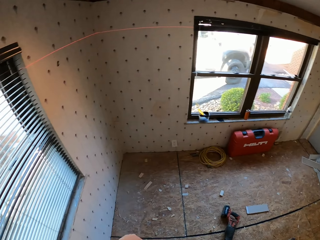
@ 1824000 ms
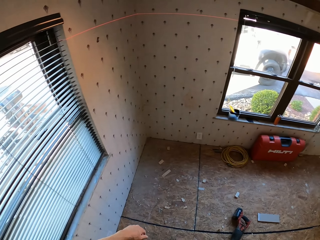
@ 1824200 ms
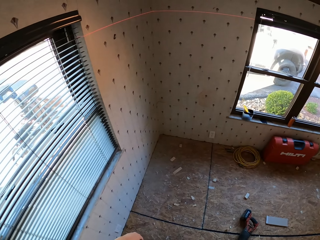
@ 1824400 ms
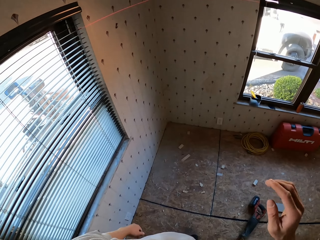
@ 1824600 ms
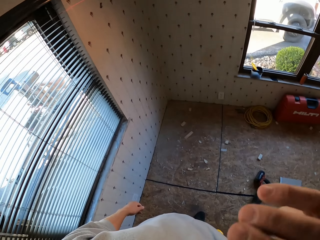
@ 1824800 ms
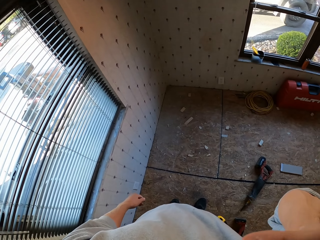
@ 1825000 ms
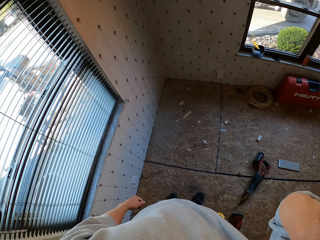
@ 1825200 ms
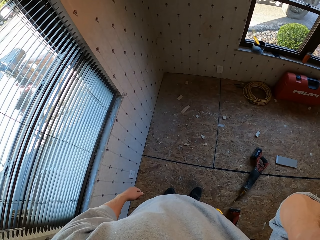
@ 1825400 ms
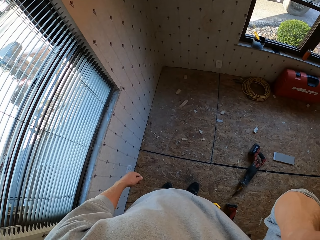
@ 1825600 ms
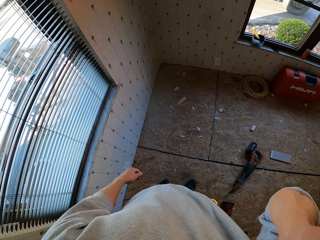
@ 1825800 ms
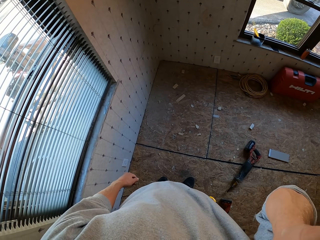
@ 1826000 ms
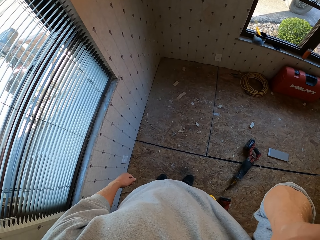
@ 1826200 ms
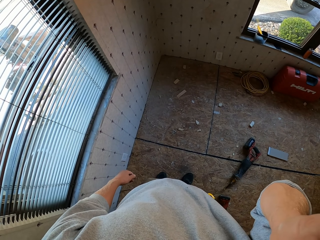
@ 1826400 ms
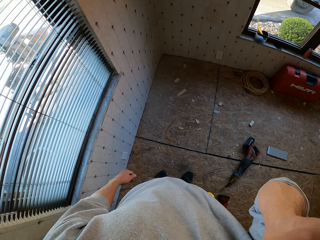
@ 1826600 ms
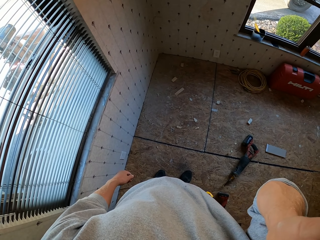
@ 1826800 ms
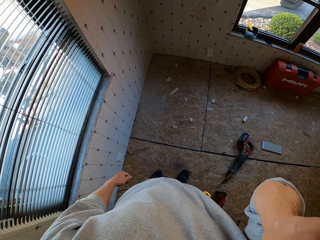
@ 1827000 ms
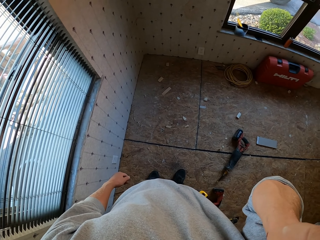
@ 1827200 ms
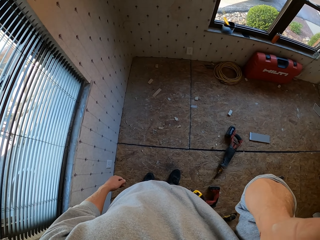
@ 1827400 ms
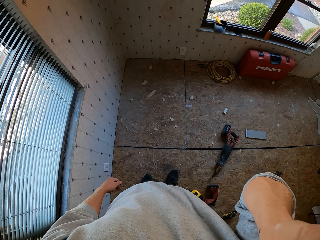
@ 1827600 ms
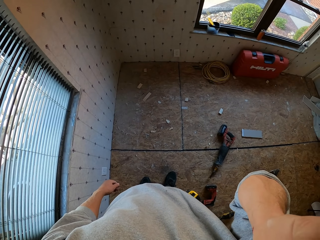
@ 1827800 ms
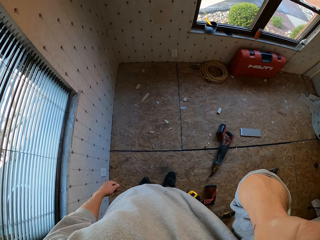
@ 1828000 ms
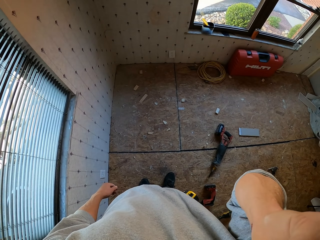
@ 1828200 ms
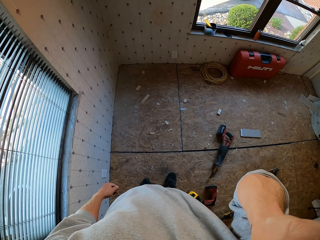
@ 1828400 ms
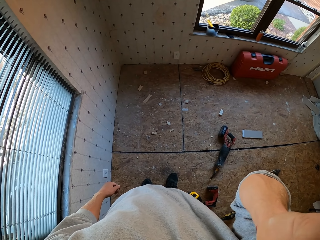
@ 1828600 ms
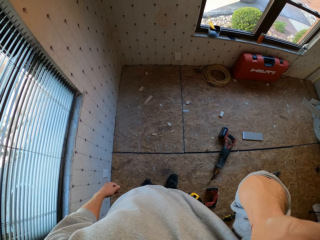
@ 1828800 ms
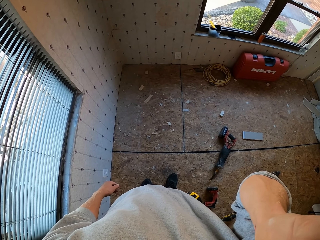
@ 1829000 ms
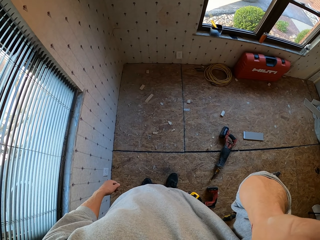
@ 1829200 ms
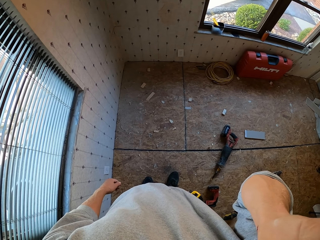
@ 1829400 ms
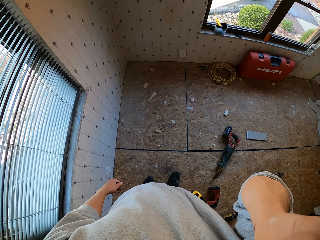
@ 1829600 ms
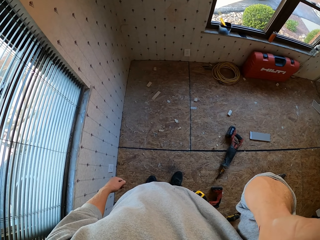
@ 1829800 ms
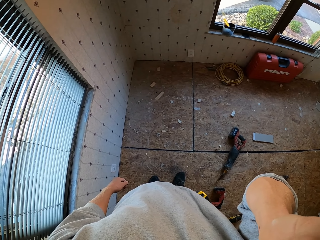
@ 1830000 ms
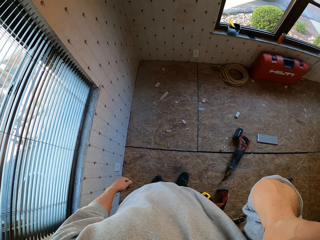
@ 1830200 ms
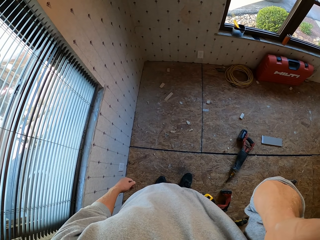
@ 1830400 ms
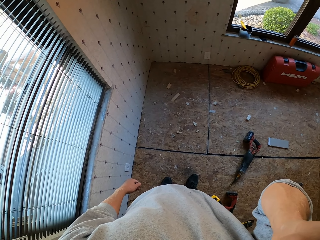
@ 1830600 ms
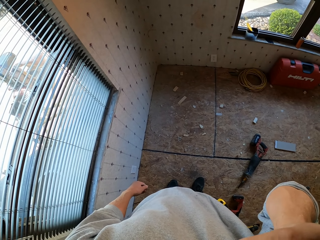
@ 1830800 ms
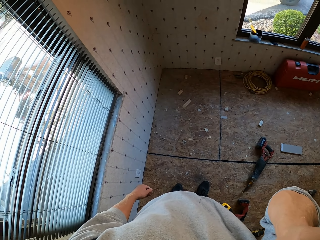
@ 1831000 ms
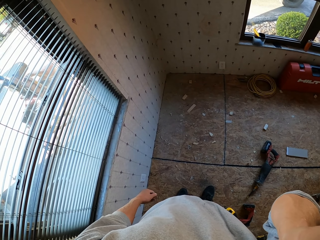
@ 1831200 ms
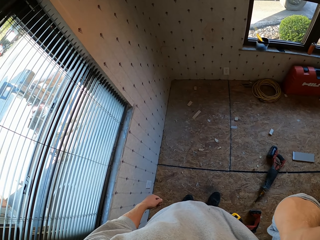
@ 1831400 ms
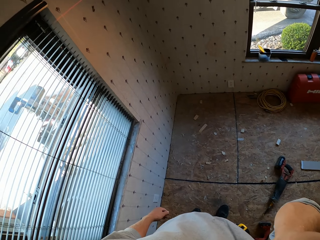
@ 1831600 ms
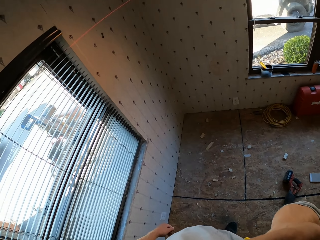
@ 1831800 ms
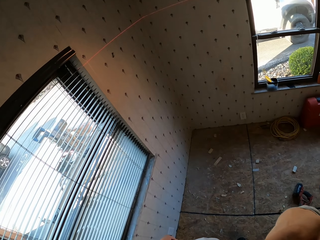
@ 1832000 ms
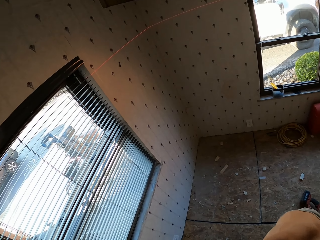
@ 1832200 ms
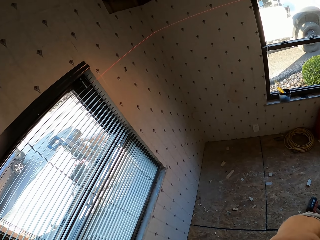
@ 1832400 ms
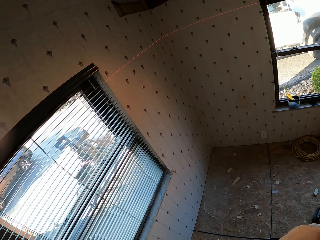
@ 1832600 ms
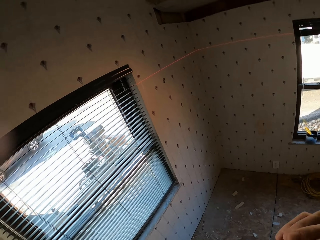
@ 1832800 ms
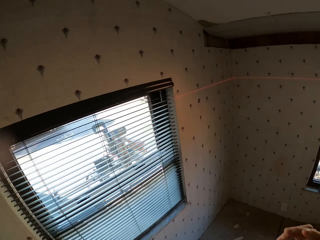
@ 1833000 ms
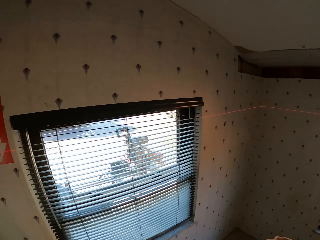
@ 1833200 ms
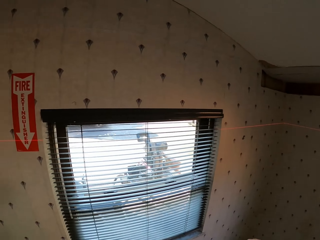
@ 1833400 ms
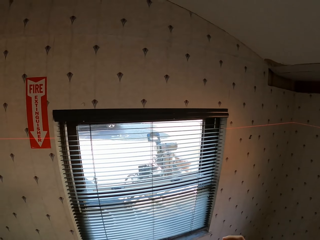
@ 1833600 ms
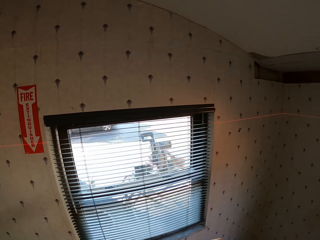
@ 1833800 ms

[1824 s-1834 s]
The camera wearer lifts a hand. He touches himself. He stares down. He turns around. He looks around the room.

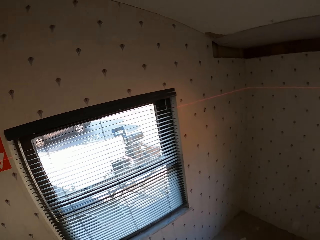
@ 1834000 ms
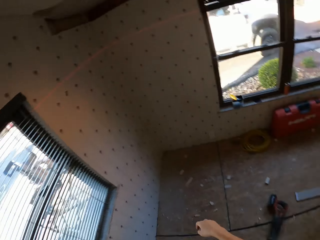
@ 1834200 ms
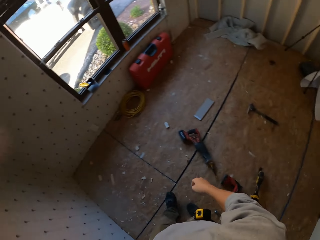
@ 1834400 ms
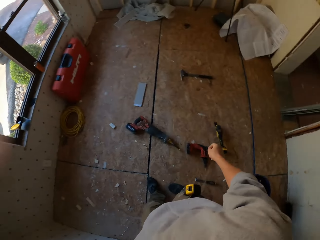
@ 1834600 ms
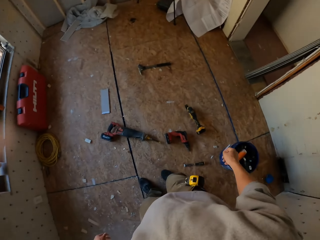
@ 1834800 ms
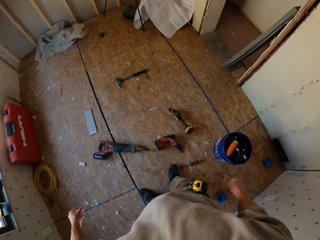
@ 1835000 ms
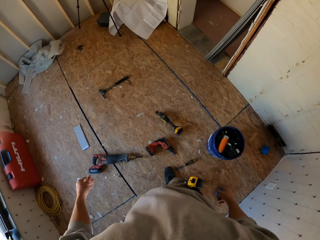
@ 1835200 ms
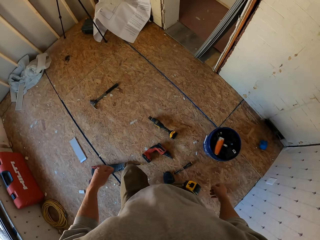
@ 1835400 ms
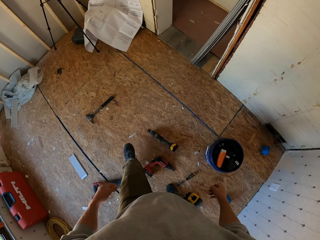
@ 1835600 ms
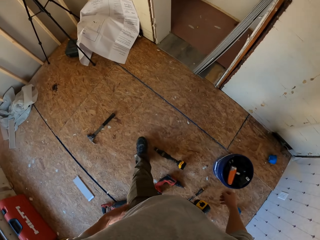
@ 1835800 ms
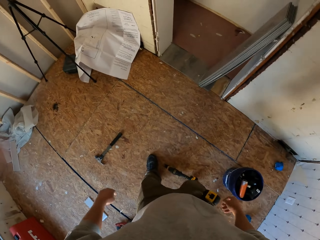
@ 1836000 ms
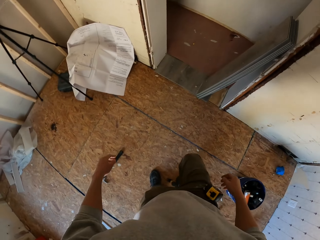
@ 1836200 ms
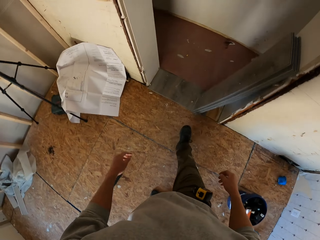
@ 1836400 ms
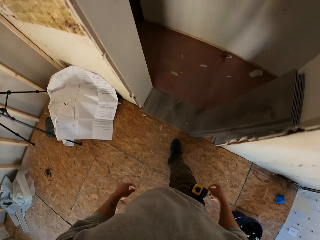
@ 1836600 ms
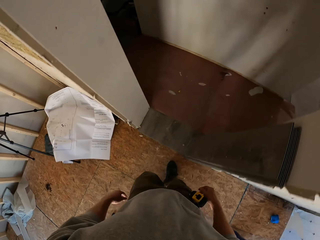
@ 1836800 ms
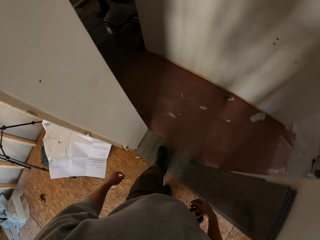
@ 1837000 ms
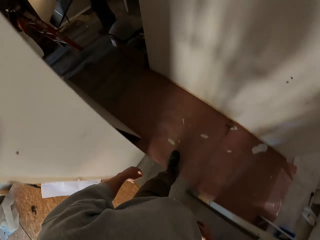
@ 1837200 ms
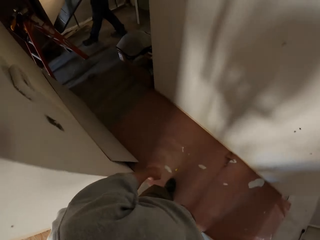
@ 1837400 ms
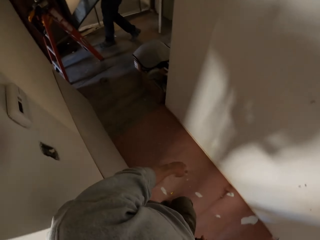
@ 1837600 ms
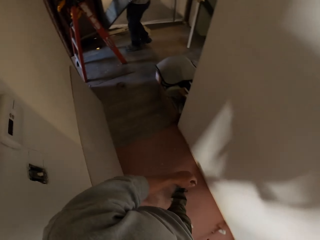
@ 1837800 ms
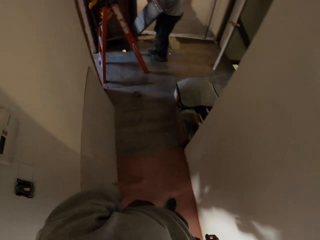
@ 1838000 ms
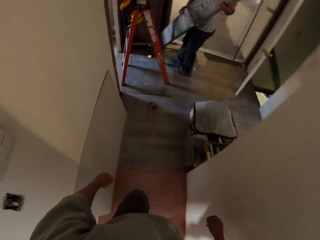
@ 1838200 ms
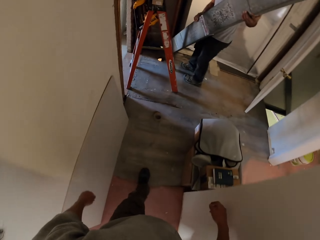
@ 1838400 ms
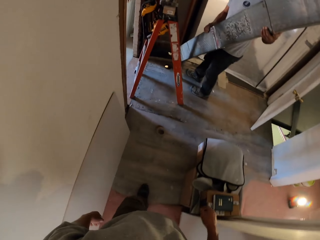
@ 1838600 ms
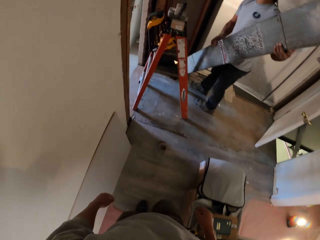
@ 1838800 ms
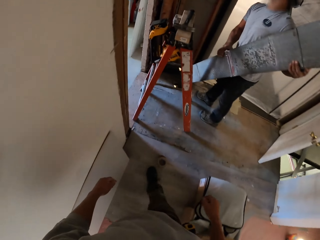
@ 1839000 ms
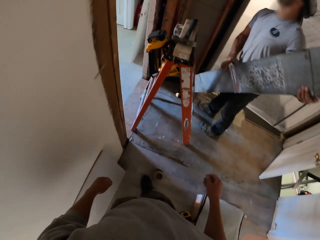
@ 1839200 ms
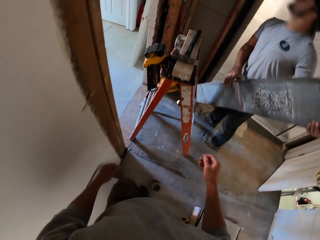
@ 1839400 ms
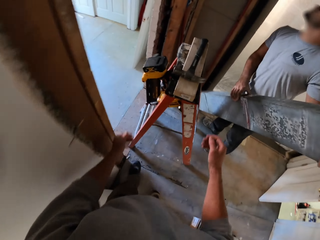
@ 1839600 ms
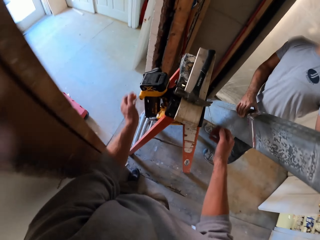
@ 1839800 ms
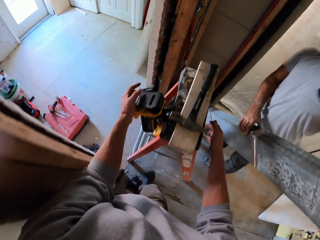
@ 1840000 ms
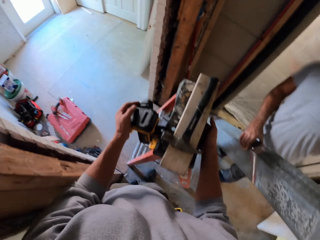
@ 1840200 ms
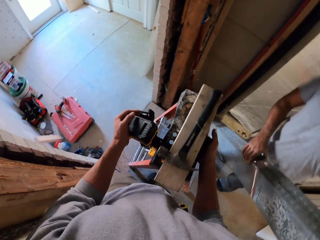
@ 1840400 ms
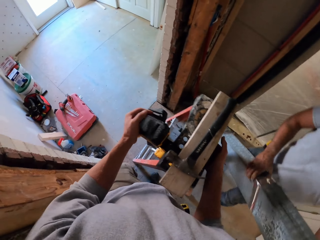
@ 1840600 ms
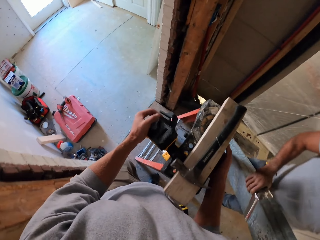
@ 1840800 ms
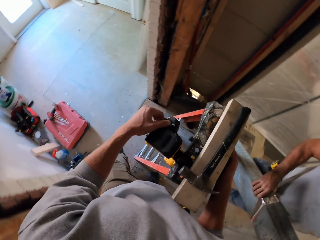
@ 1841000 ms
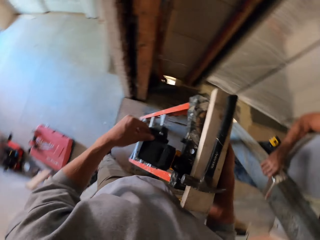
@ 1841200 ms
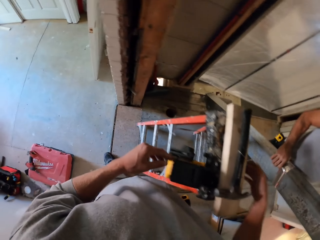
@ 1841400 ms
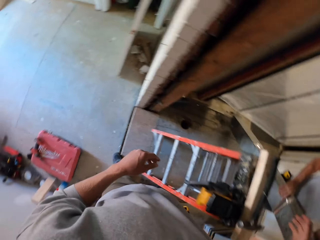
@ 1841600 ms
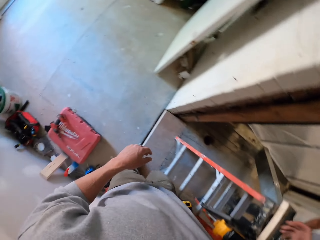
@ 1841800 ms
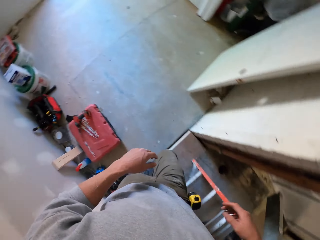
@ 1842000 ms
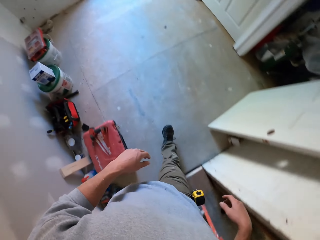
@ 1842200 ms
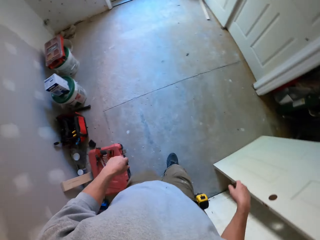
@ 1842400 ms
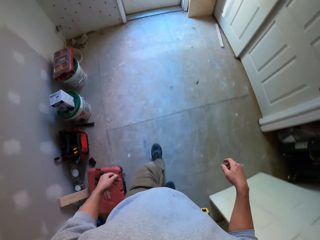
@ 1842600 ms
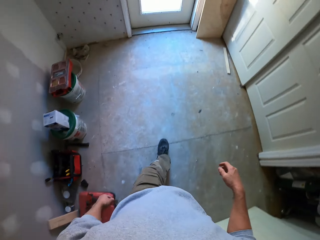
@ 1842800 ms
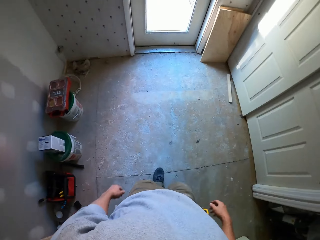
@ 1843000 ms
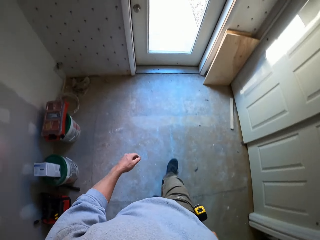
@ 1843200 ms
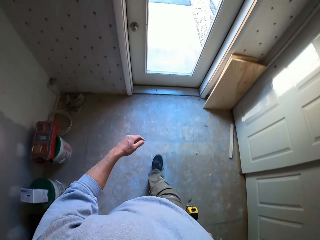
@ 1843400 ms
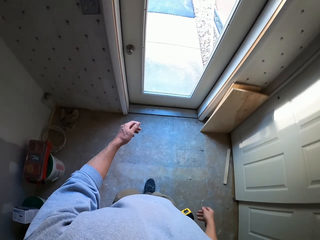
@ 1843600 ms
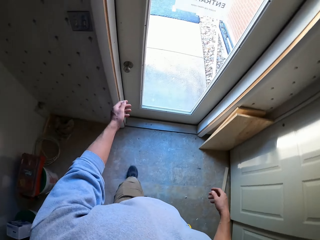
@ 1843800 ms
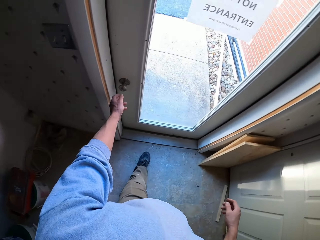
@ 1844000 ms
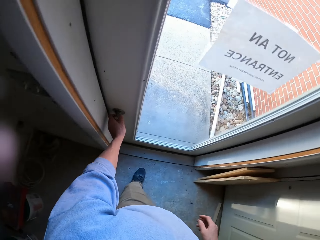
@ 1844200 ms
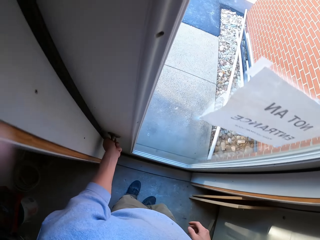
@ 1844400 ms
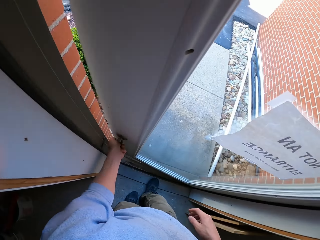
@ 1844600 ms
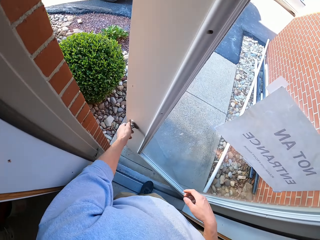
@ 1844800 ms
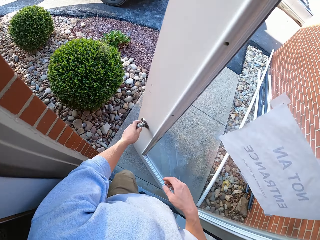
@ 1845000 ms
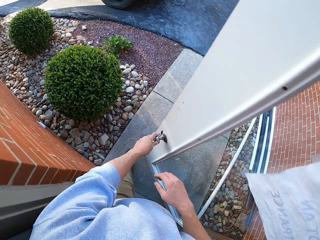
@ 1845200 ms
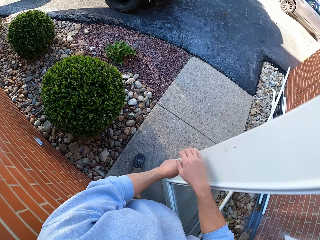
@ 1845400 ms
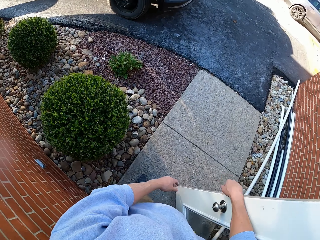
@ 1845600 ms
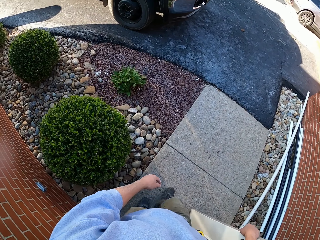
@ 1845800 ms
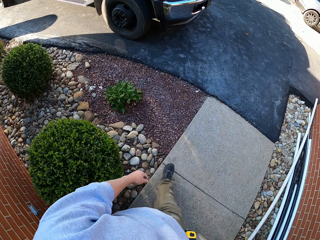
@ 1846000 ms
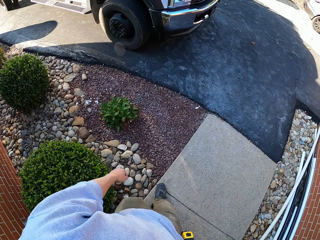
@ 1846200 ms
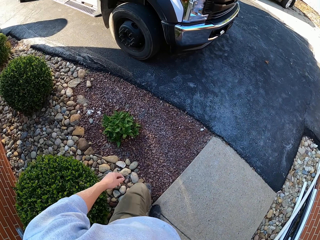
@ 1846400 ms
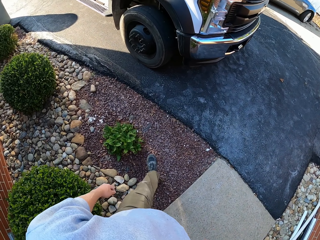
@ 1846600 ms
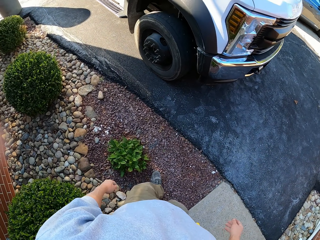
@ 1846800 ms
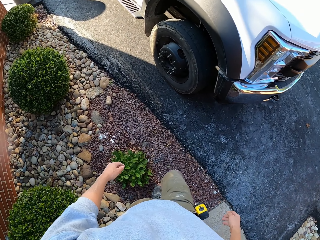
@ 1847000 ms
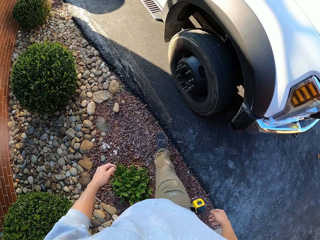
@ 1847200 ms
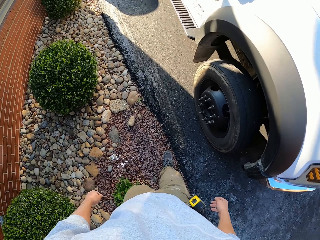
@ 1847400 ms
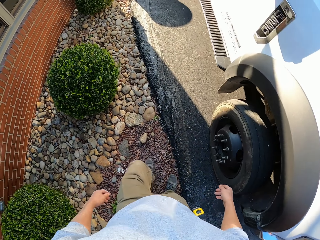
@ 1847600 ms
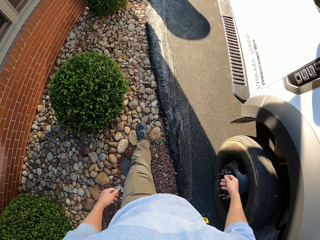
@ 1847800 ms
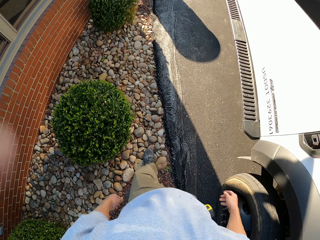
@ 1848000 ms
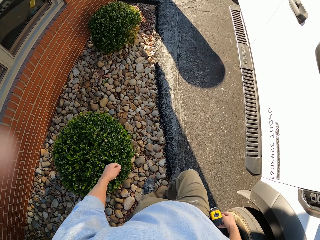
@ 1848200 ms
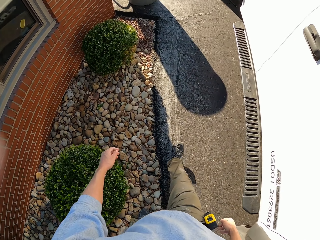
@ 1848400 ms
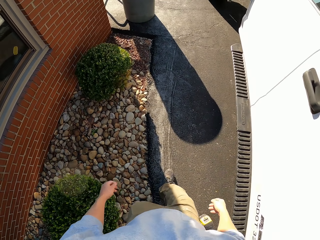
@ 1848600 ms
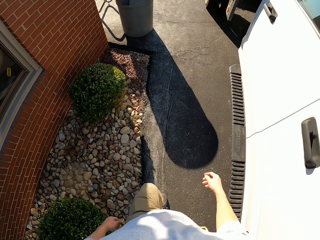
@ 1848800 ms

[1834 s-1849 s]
The camera wearer walks round the room. They walk around the apartment. A man holds a bar. The man carries wood. The camera wearer holds a ladder. They move the ladder. They walk around the apartment. They open the door. They walk out of the apartment. They walk around the compound.
